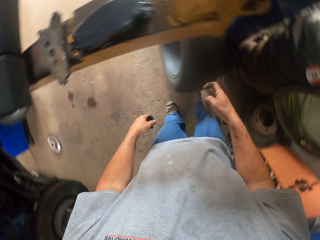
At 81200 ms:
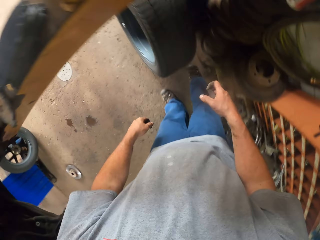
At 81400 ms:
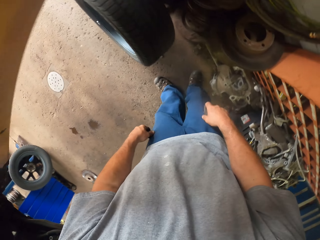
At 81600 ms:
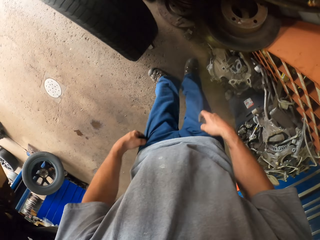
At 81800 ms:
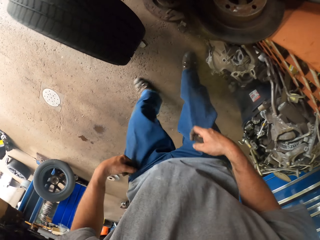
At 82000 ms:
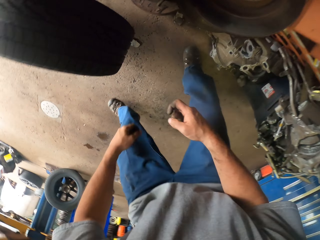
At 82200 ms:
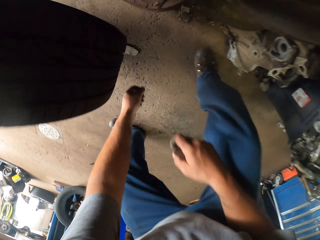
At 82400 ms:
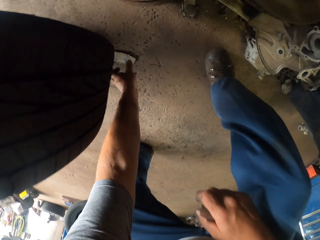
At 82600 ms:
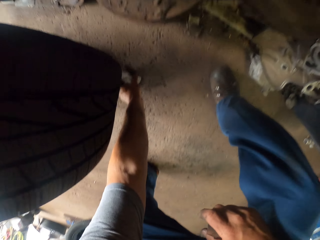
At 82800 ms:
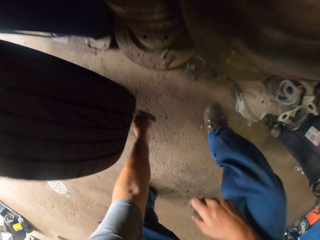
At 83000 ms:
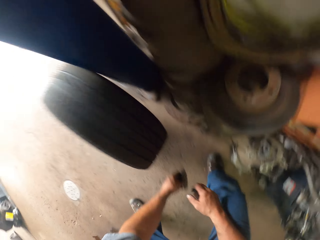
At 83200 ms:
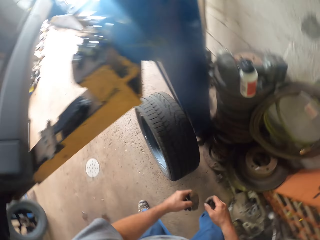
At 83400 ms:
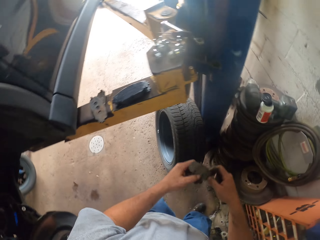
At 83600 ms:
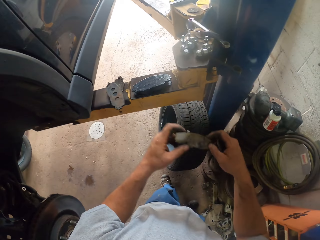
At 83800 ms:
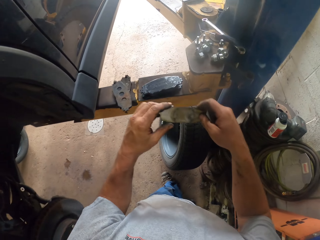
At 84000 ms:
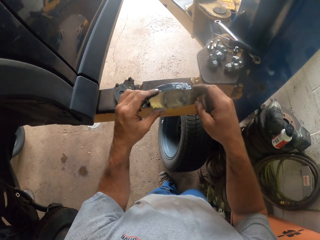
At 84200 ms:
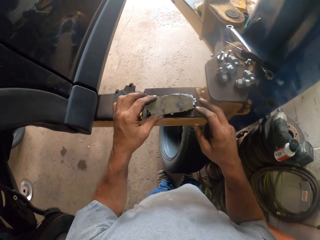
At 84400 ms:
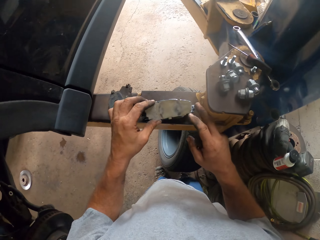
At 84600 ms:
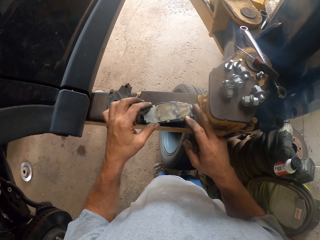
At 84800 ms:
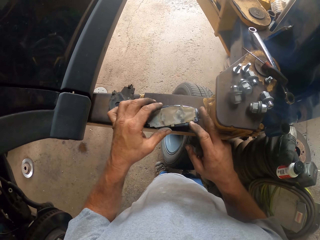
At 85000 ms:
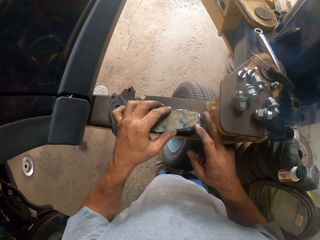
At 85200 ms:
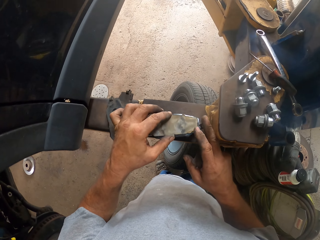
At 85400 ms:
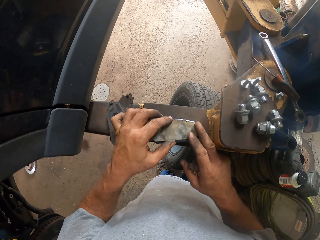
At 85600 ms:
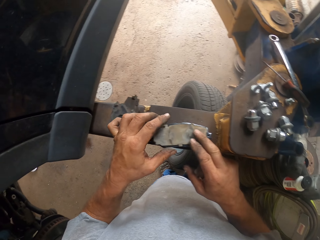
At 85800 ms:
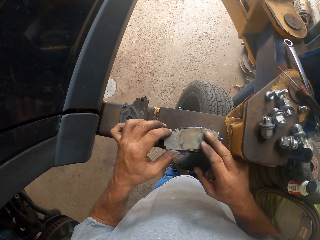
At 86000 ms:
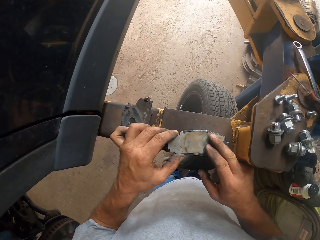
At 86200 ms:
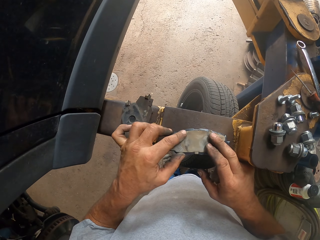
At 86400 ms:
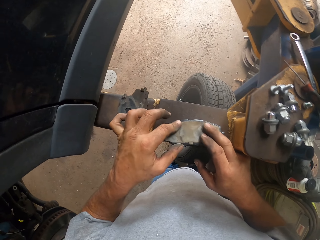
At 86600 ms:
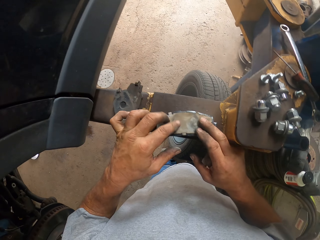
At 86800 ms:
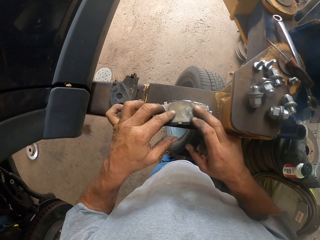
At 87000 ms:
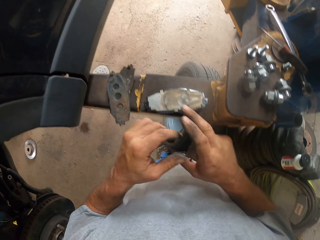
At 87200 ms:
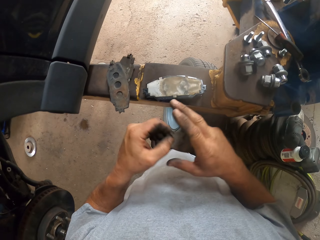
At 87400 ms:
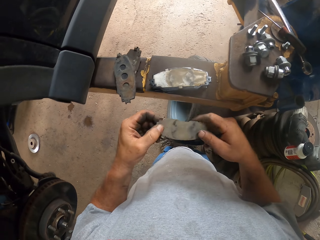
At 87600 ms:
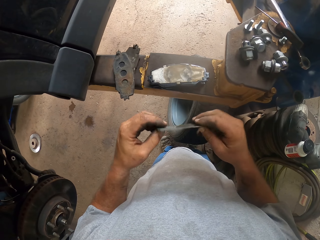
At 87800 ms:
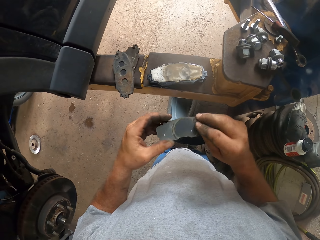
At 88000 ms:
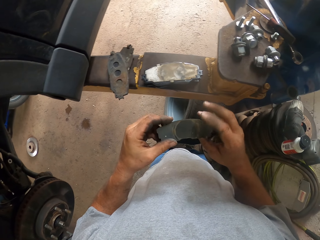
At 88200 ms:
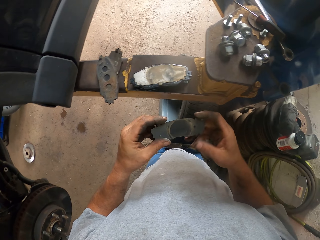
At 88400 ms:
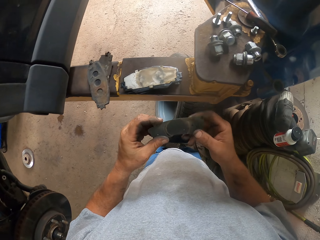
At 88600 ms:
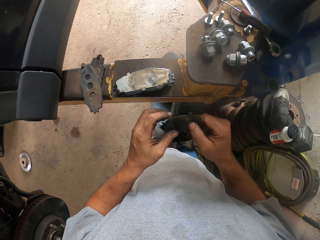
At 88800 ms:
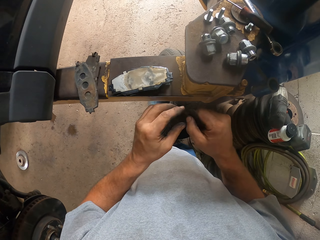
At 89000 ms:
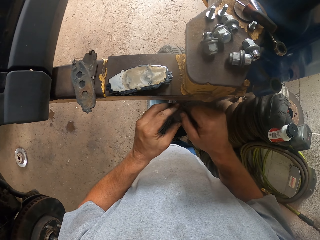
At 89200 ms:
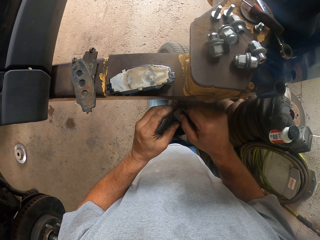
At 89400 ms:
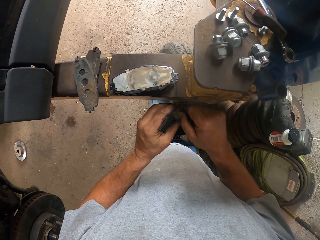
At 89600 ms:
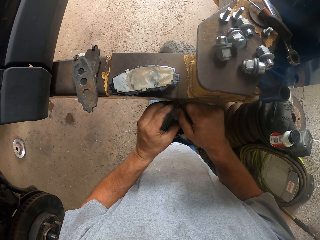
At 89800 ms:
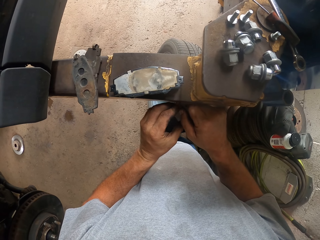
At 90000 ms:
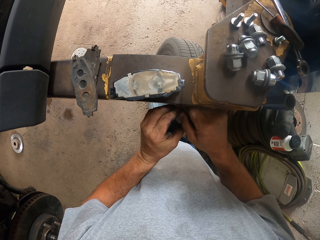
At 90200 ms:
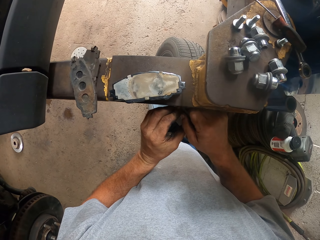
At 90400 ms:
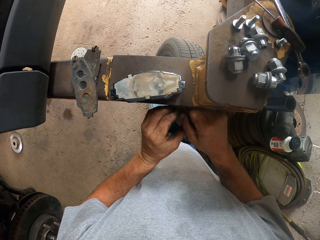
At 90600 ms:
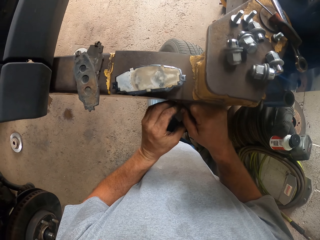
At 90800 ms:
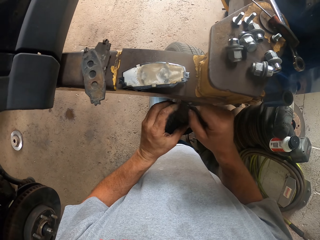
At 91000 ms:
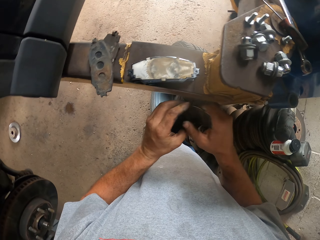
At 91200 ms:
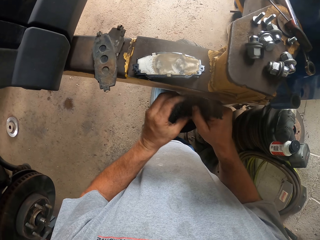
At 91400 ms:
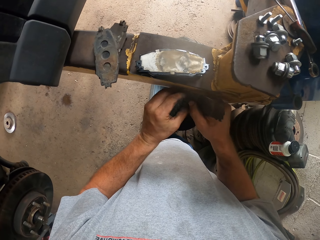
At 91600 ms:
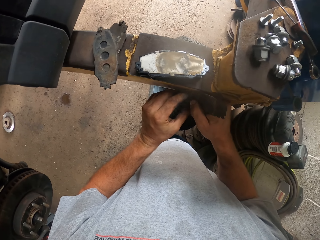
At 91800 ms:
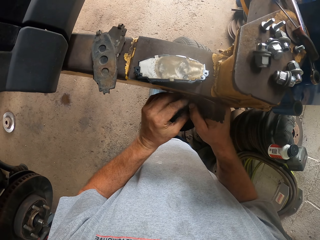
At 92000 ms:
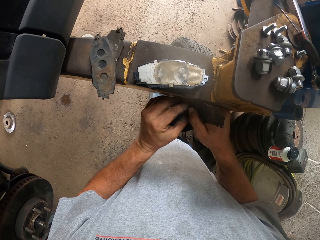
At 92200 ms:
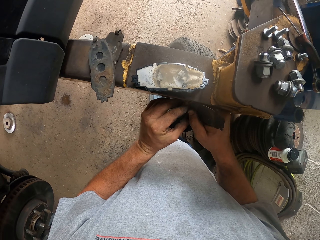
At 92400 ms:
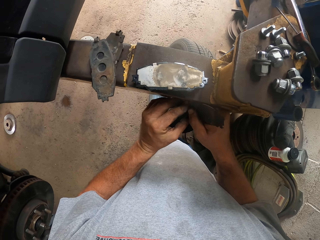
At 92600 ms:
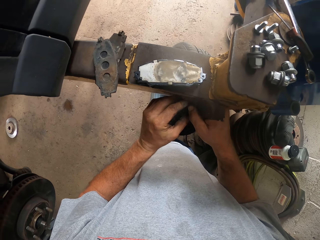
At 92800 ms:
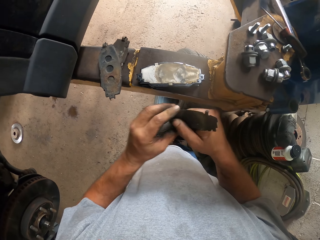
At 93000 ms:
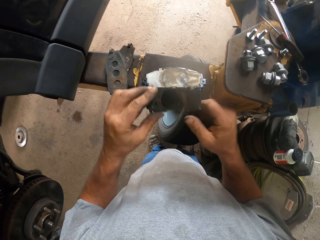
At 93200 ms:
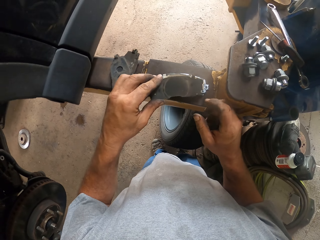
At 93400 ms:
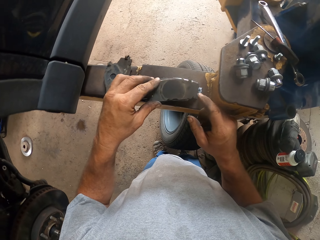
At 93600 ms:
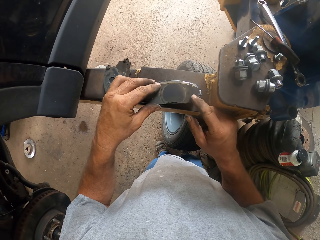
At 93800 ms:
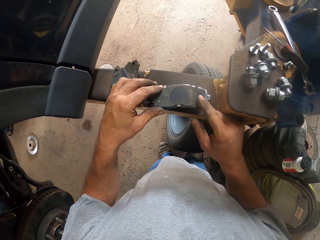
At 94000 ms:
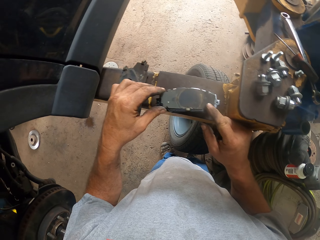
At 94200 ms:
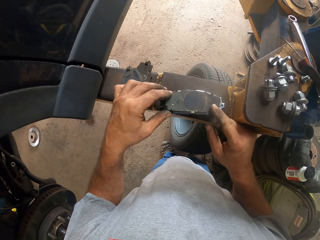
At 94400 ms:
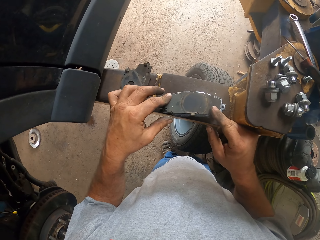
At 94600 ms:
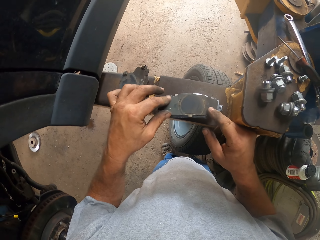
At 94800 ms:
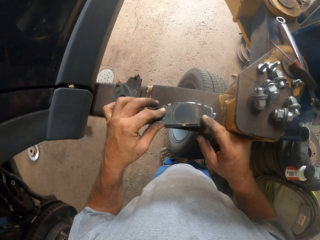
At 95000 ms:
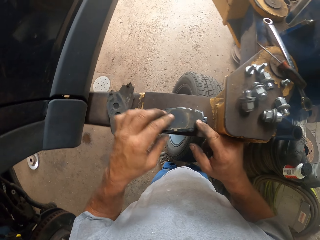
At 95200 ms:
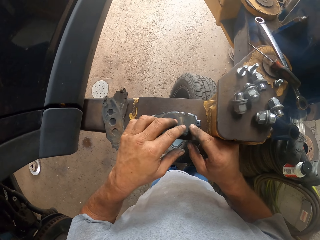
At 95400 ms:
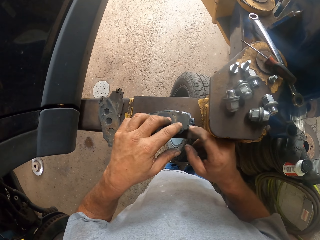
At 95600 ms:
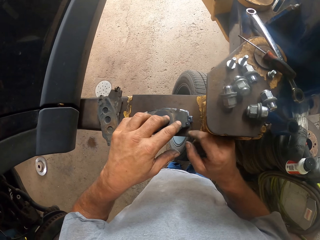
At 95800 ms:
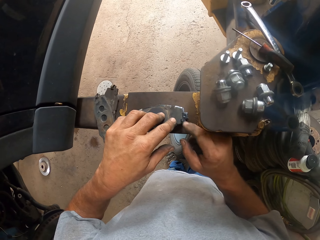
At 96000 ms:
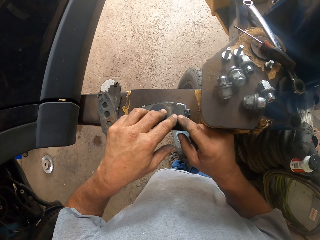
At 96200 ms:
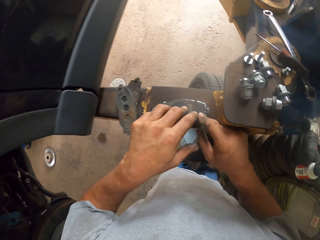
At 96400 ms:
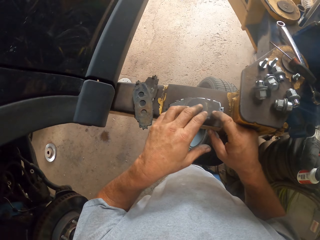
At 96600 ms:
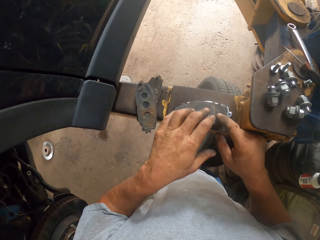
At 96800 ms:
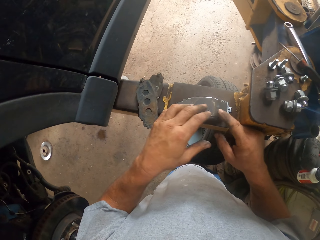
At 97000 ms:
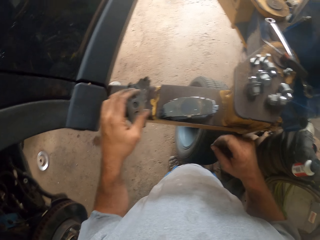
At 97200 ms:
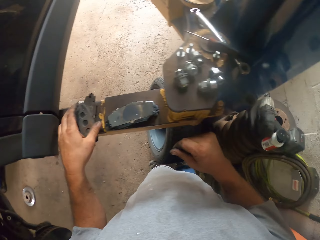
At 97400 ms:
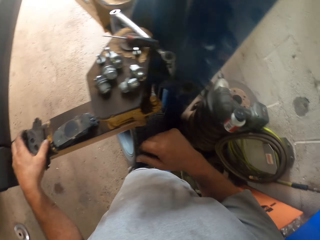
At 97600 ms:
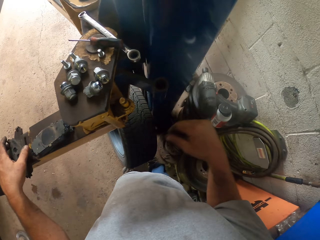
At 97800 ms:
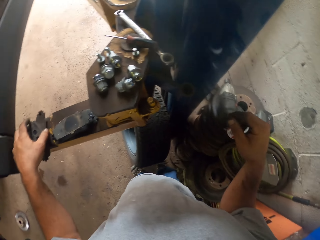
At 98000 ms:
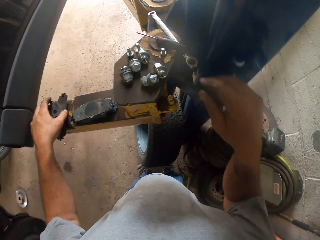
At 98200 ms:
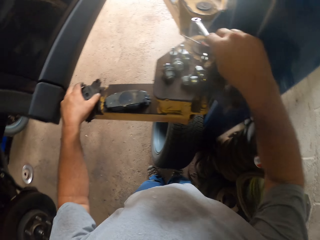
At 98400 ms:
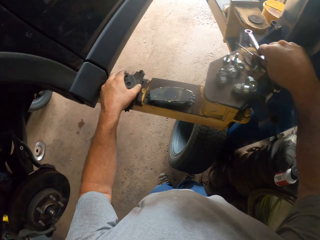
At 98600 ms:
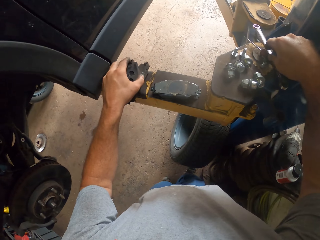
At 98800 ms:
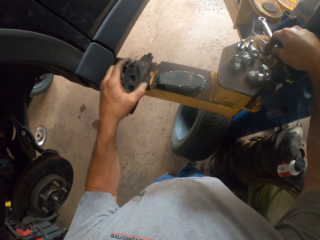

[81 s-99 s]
The brake parts fall down. The camera wearer picks up a brake part. They put the brake part on the greased brake. They hold the object. They put the object on top of the brake pad. They pick up a brake pad.

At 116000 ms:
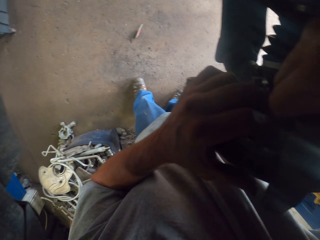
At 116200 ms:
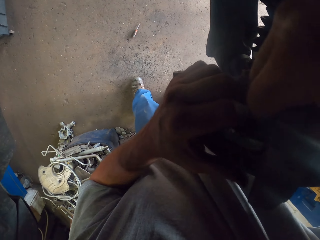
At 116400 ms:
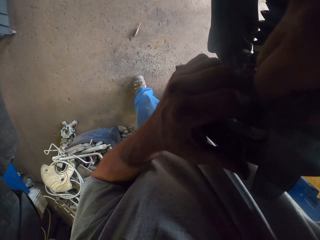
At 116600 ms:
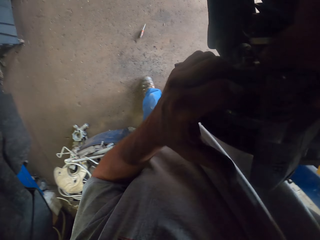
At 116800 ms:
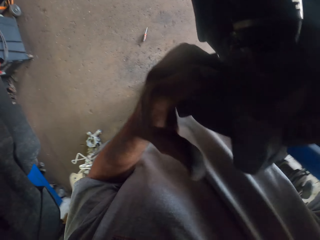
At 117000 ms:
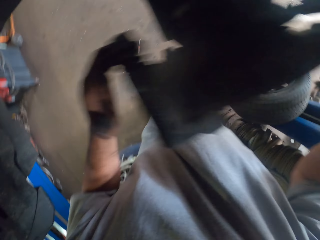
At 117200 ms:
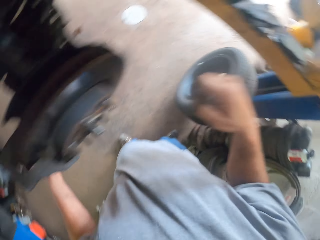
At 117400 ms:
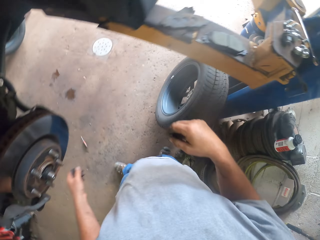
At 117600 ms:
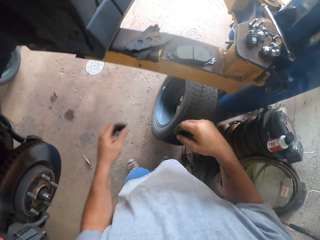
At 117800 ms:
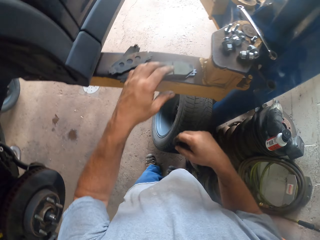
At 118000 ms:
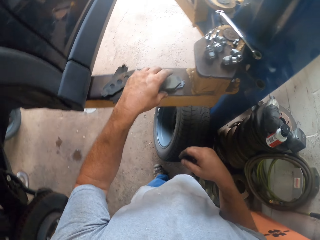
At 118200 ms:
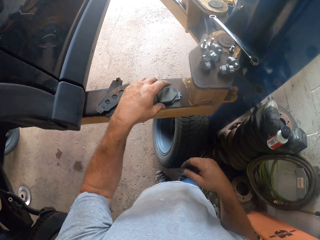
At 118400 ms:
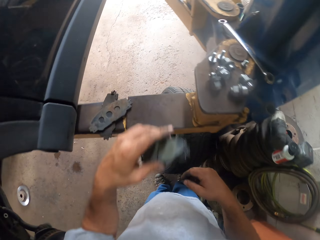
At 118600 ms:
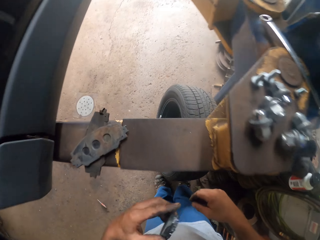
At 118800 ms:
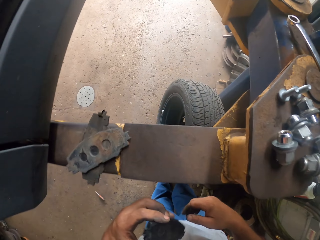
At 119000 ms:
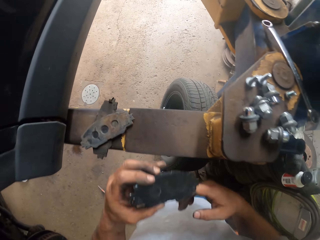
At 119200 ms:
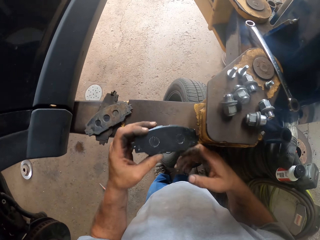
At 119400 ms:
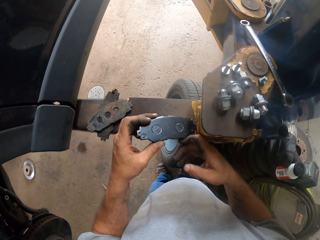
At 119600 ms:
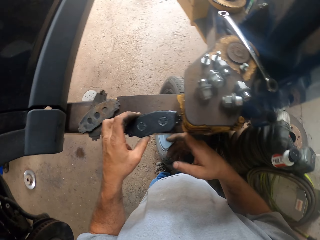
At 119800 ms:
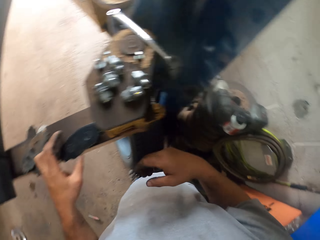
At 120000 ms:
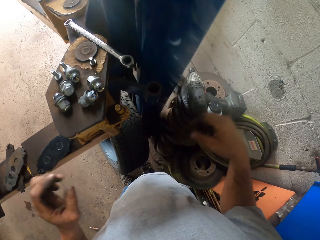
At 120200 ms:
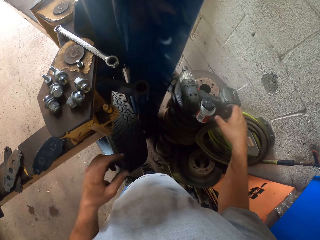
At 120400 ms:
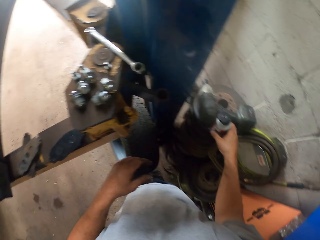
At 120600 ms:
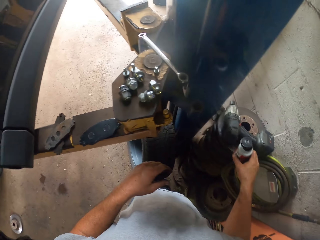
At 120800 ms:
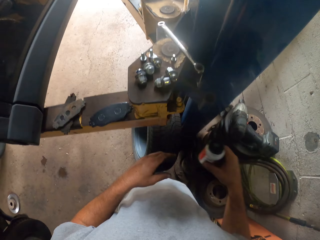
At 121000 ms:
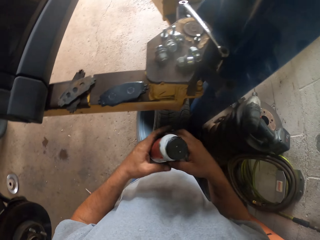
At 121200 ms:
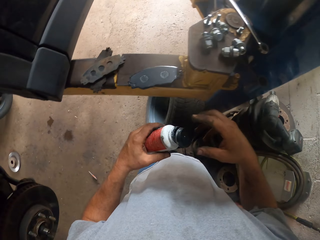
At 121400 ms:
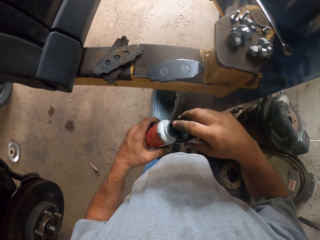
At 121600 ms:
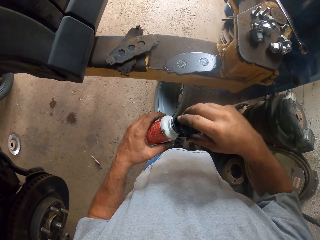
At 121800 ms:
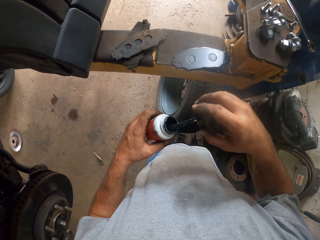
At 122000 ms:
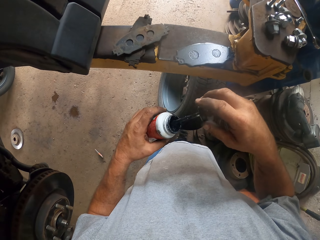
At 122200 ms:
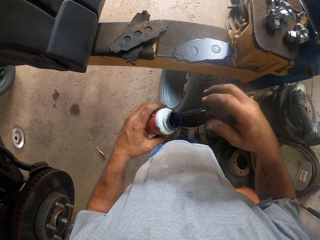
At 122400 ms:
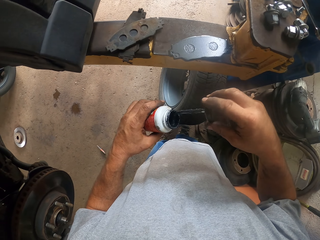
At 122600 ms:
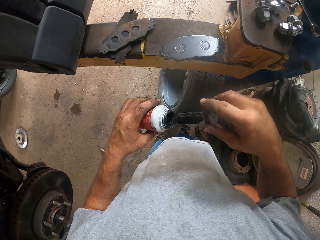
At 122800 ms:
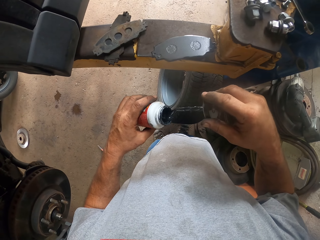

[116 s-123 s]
The camera wearer picks up brake pads. They drop the brake pad. They pick up a bottle of oil or grease. They pick up the lid.
